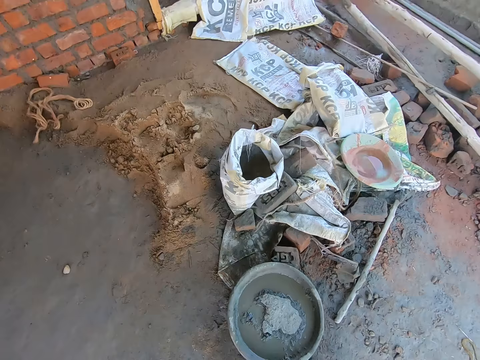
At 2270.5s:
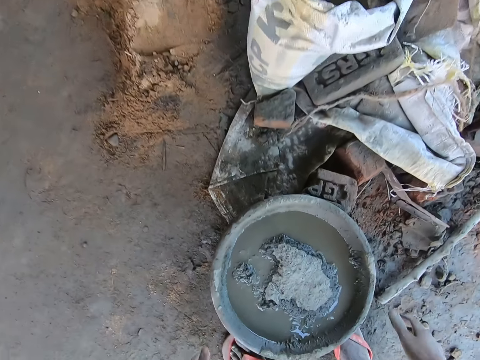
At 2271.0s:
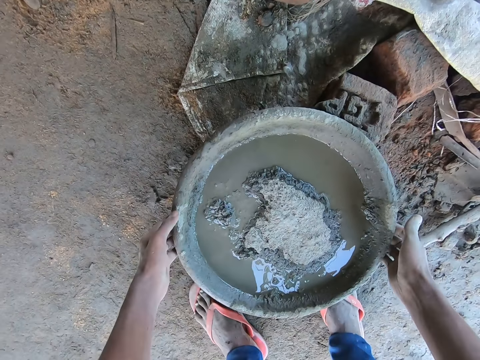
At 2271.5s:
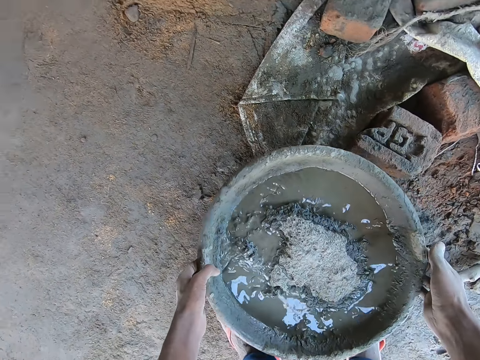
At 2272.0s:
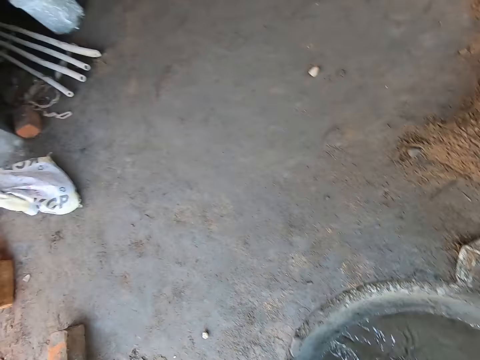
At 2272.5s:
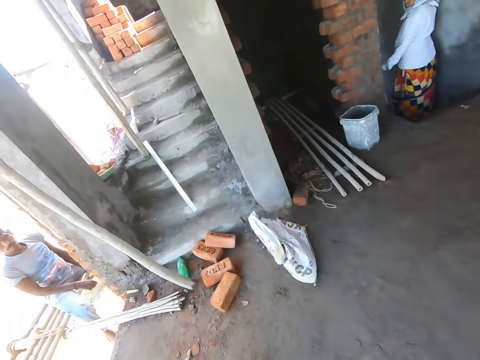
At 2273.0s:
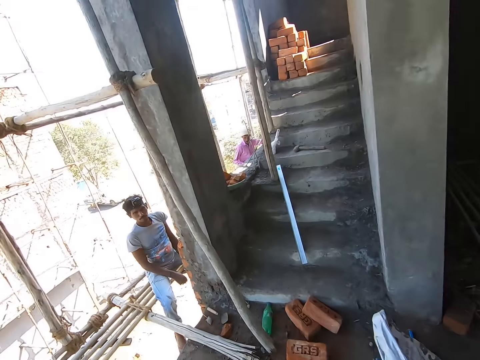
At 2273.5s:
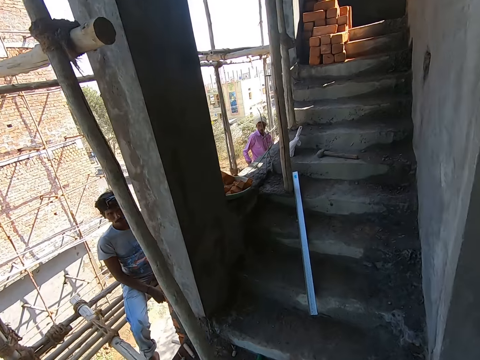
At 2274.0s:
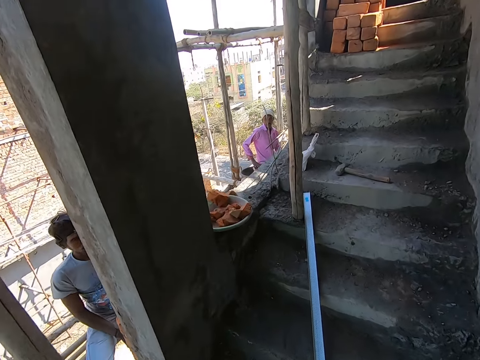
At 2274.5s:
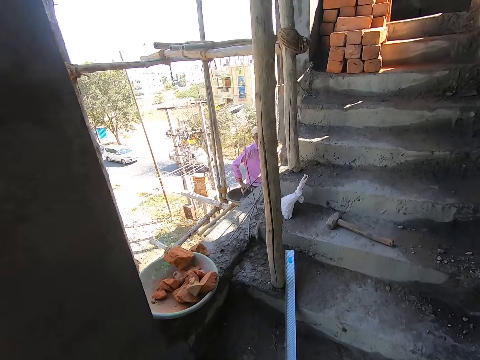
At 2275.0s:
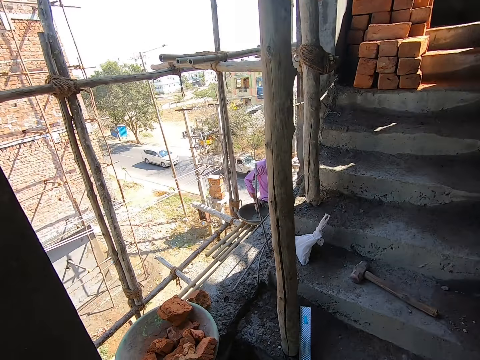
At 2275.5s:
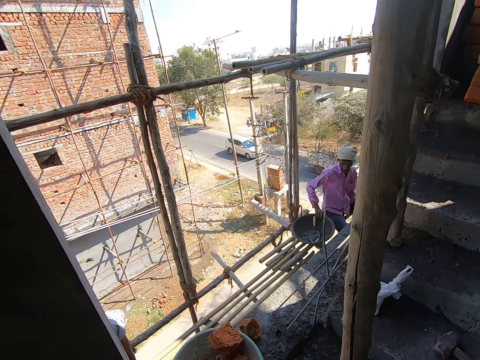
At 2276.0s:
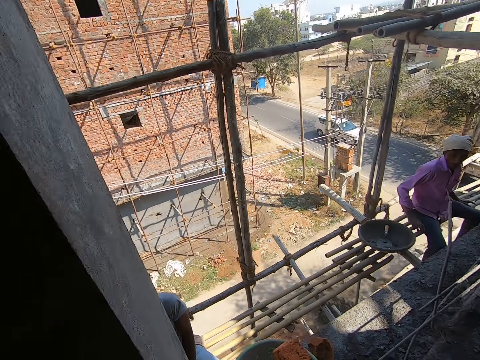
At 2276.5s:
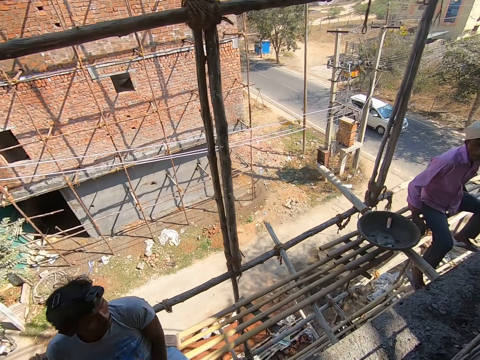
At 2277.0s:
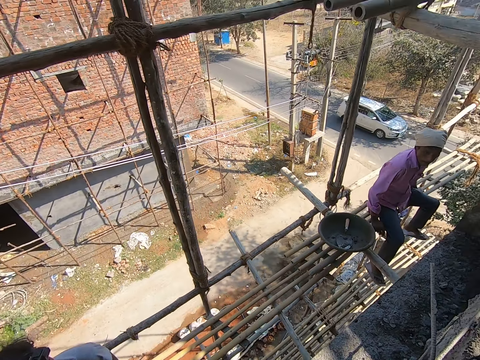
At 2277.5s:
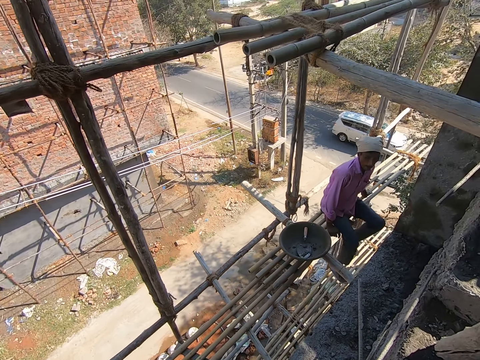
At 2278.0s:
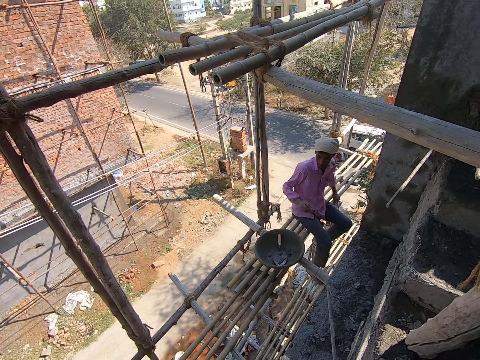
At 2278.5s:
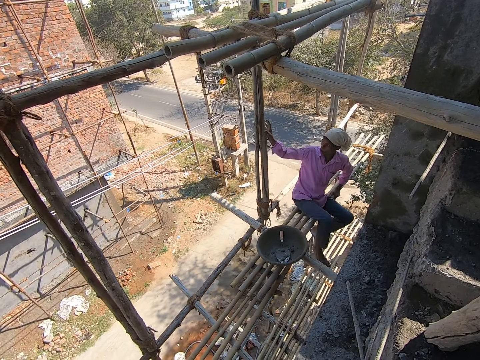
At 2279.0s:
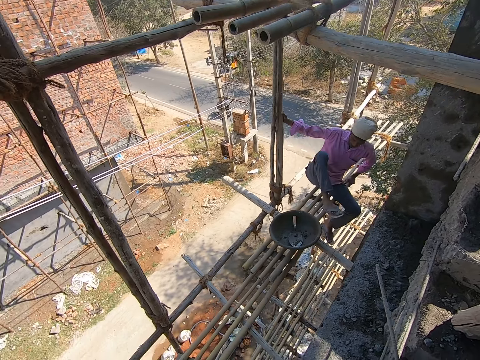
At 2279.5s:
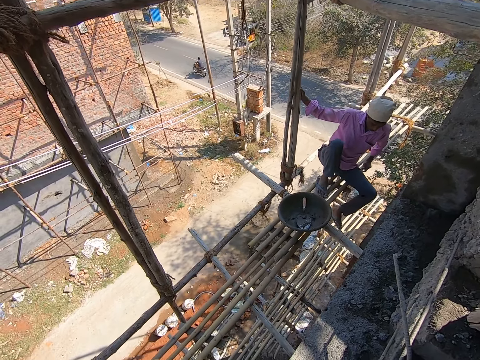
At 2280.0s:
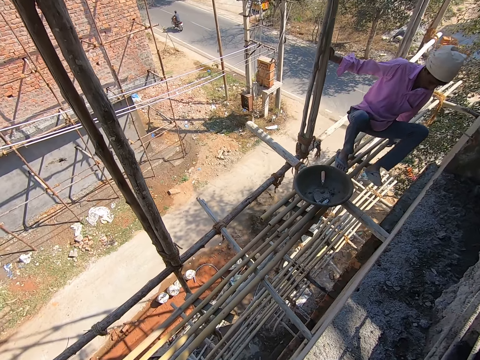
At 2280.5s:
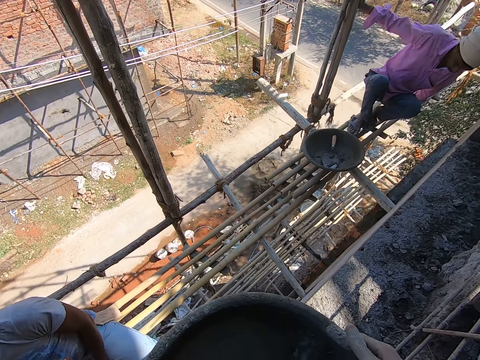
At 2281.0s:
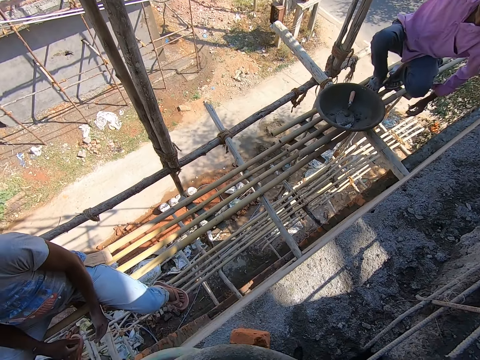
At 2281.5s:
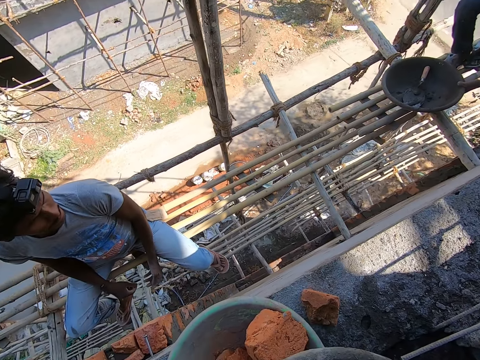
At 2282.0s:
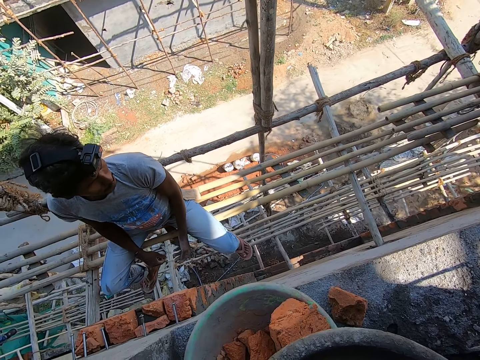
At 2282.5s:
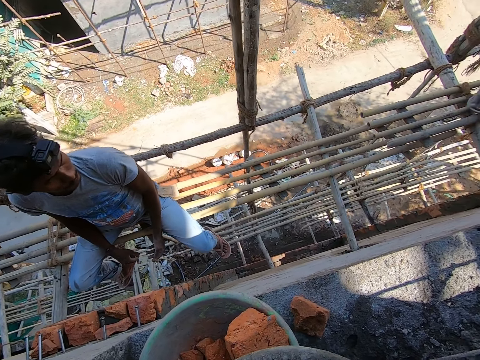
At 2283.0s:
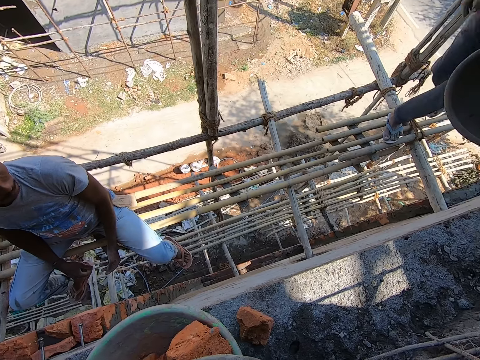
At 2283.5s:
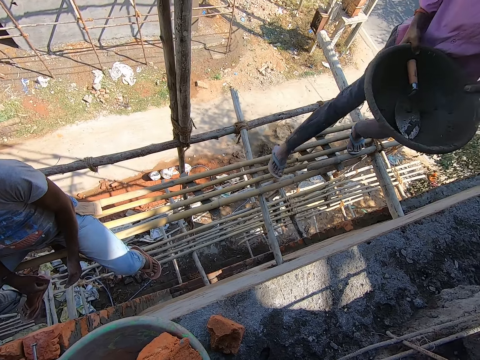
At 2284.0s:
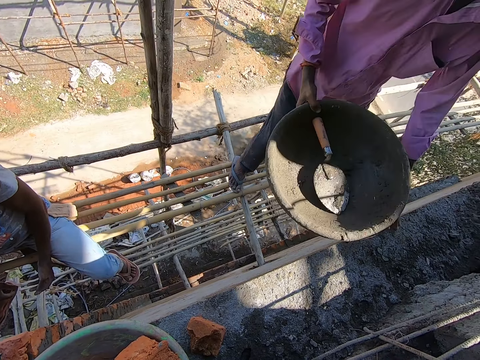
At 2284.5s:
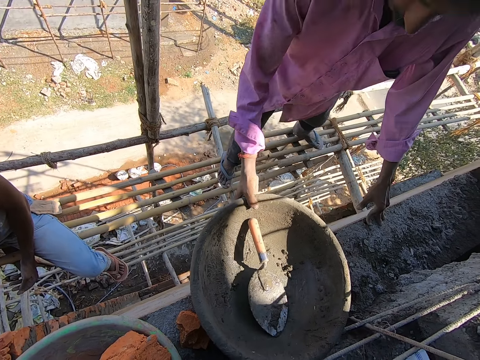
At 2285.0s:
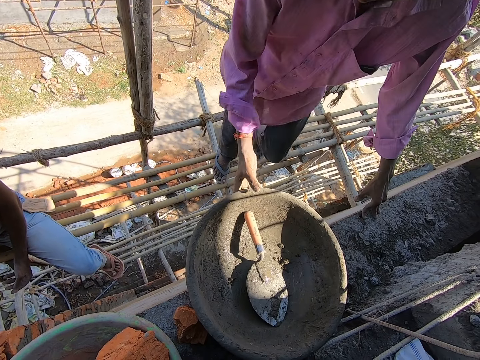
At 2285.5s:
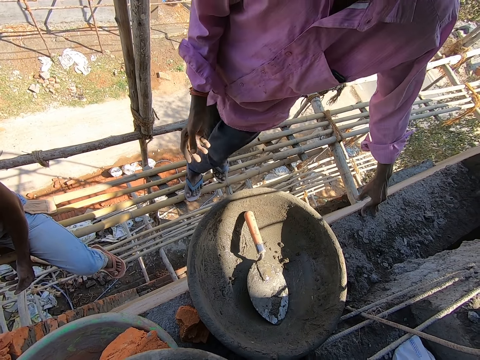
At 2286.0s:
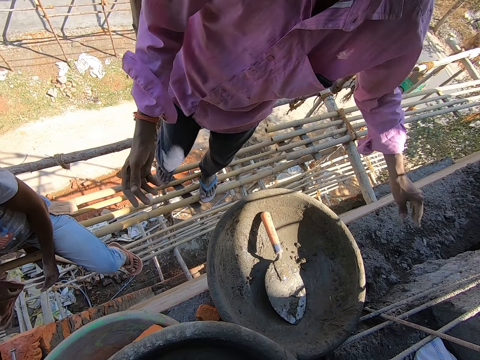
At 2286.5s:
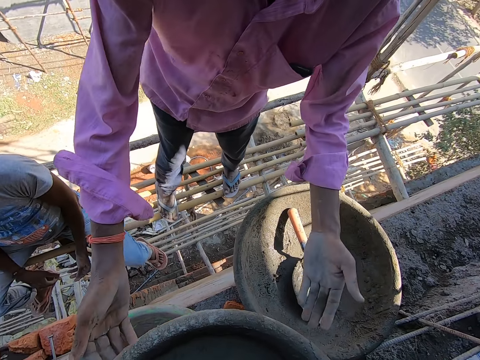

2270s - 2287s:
The camera wearer moves around the site. They carry the bowl of water from the floor with both hands. They pick the bowl from the floor. They walk towards the building with the bowl of water in both hands. They carry the bowl around the site. A man stands from the wooden seat with both hands. The camera wearer stops at a staircase. The man picks the pan from the wooden seat with his left hand. The man stands on the scaffolds. The man walks on the wooden seat towards the camera wearer with the pan in his left hand. The man passes the pan in his left hand to his right hand. The man carries a bowl and a trowel. The man drops the pan on the building top with his right hand.

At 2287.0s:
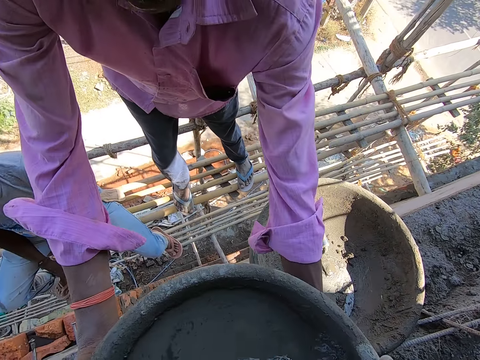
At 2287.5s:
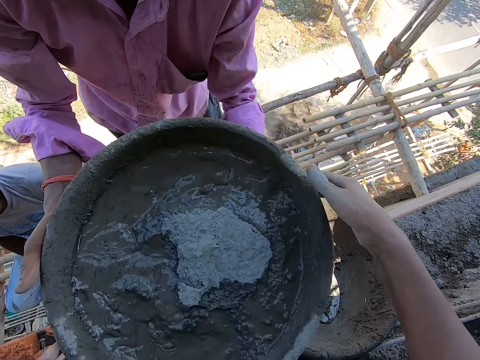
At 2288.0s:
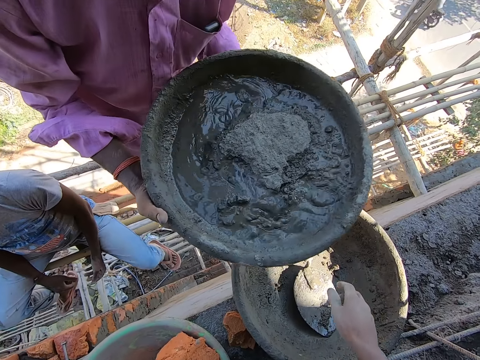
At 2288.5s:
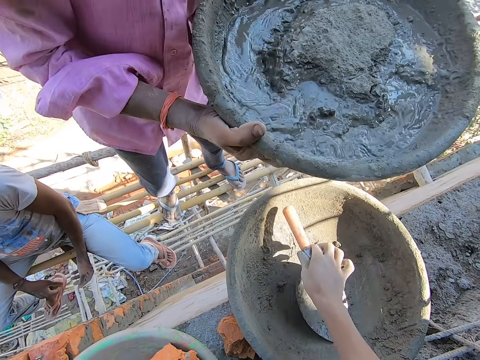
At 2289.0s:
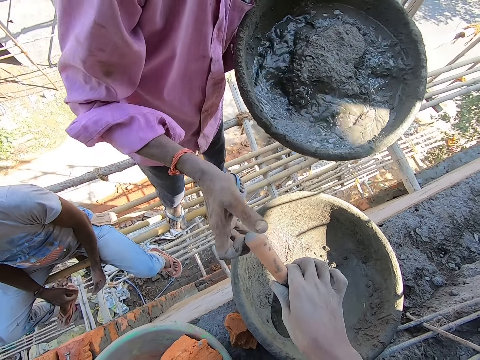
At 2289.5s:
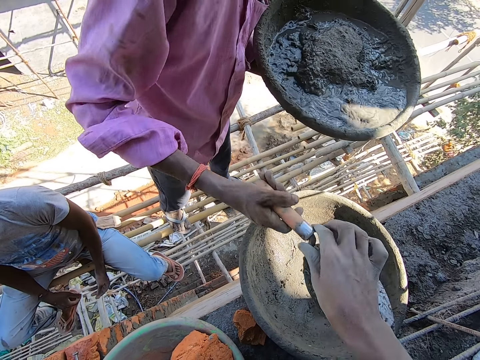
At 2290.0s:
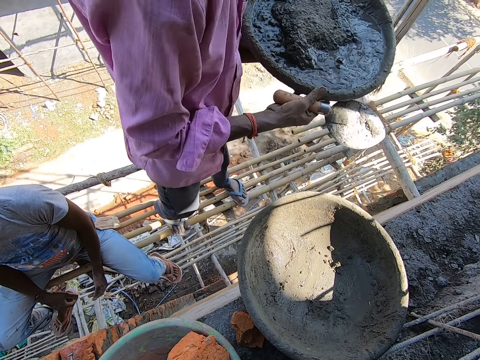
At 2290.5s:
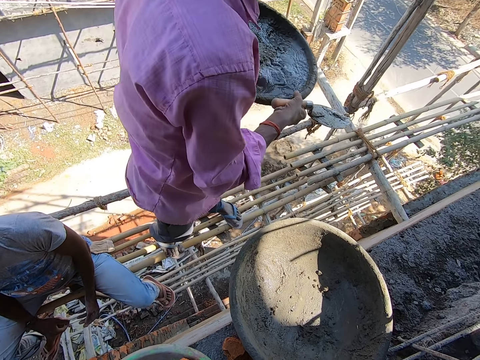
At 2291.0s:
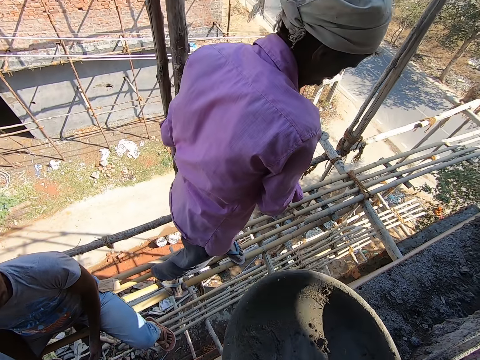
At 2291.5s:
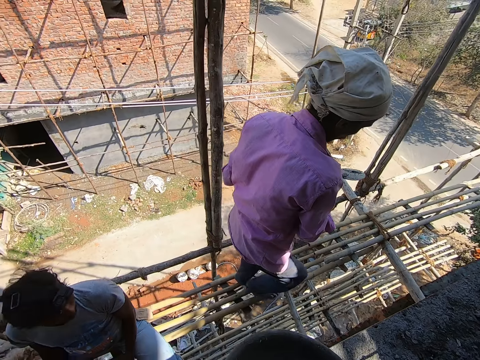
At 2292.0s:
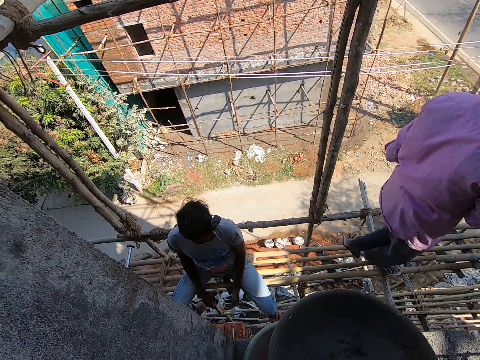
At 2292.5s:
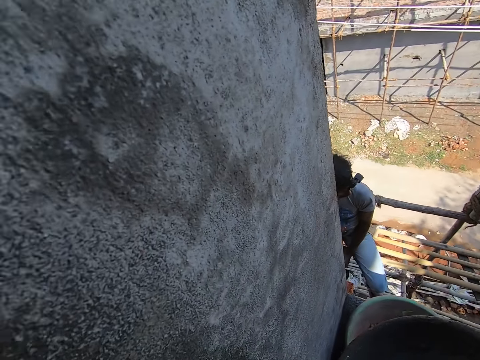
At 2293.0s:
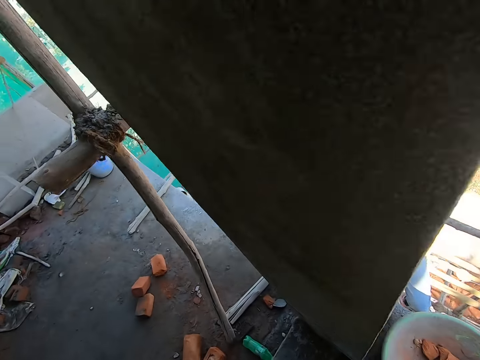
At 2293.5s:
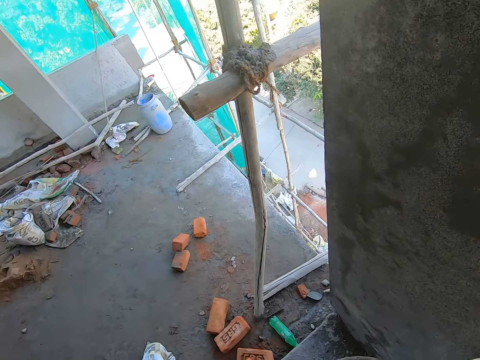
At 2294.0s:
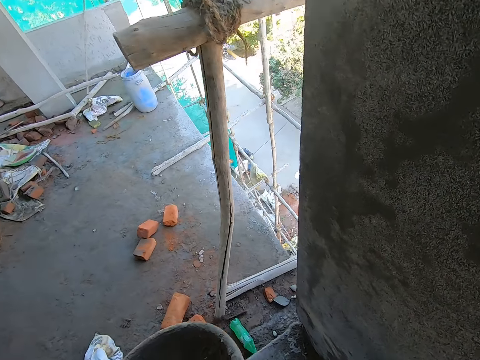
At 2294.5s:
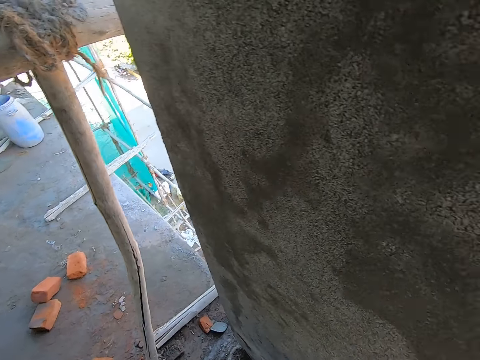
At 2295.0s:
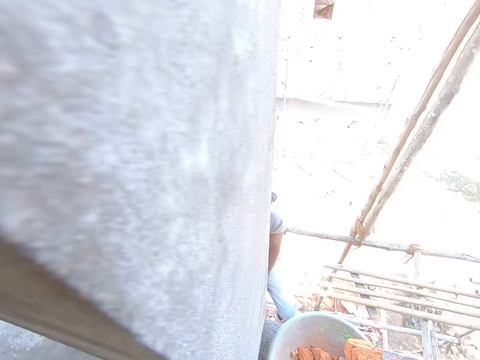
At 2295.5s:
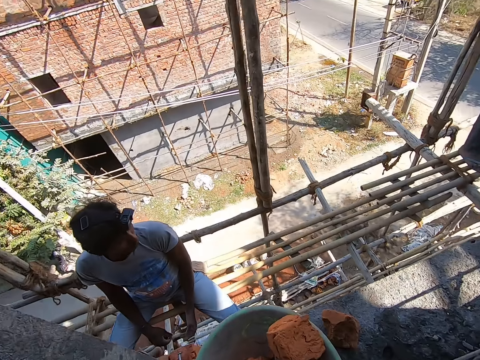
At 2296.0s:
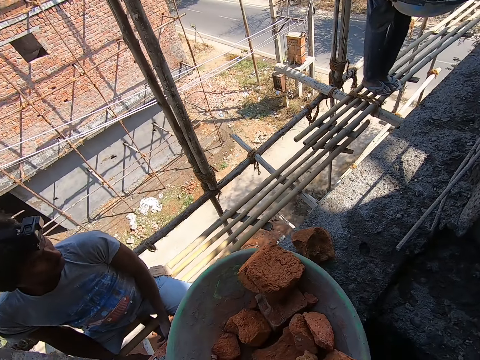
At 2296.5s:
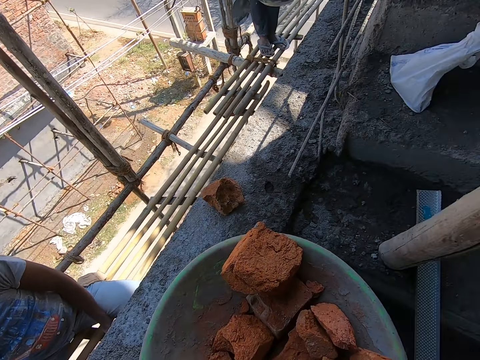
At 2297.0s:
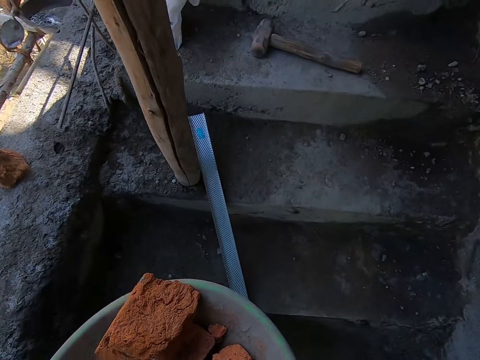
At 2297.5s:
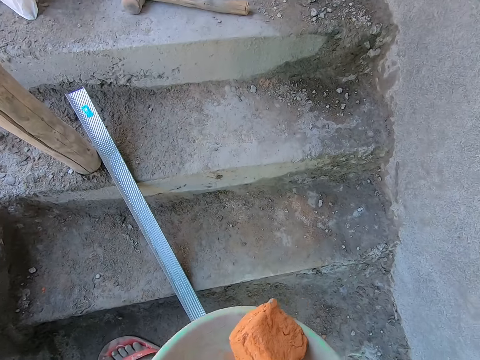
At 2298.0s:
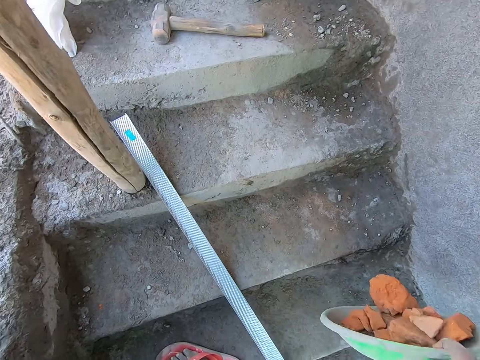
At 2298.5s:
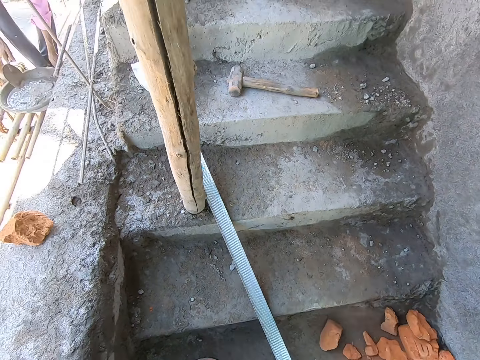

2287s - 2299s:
The camera wearer passes the bowl of water in his hands to a man. The man collects the bowl of water from the camera wearer with both hands. The camera wearer converses with the man and another man. He picks the trowel from the pan on the building top with his right hand. The first man collects the trowel from the camera wearer with his right hand. The first man moves the bowl to the left hand. The first man holds the bowl of water with both hands. The first man walks on the wooden seat with the bowl of water in his hands. The camera wearer picks the pan from the building top with his right hand. He carries the bowl from the floor. He picks a bricks pan from the building top with his right hand. He pours the bricks in the pan on the floor with his right hand.
